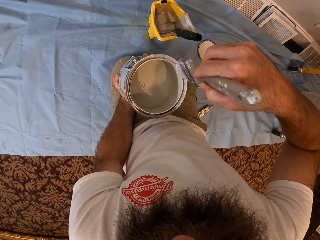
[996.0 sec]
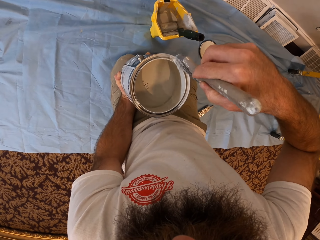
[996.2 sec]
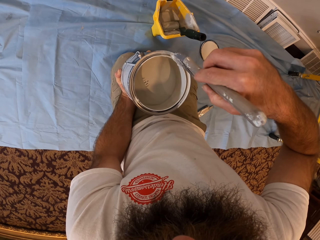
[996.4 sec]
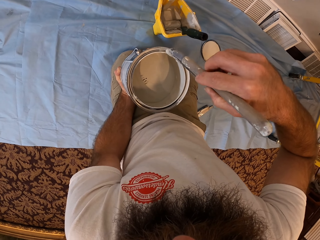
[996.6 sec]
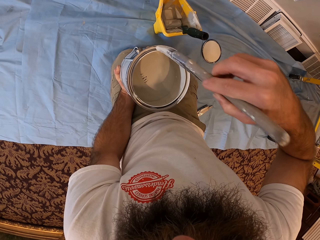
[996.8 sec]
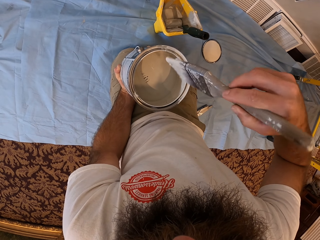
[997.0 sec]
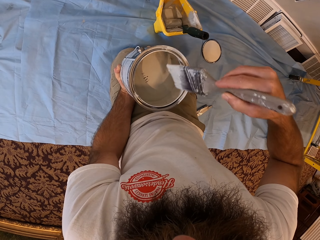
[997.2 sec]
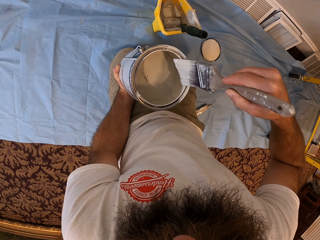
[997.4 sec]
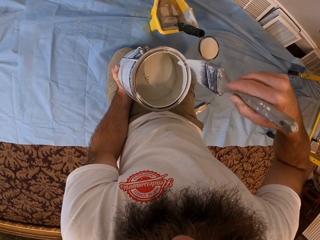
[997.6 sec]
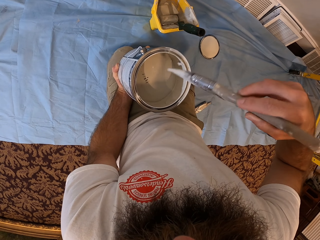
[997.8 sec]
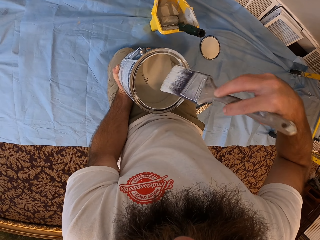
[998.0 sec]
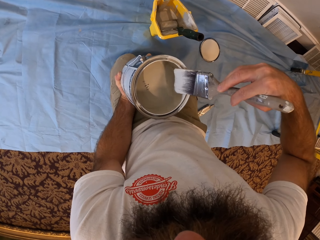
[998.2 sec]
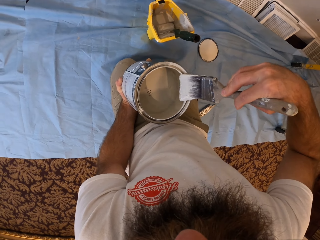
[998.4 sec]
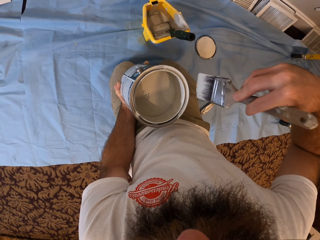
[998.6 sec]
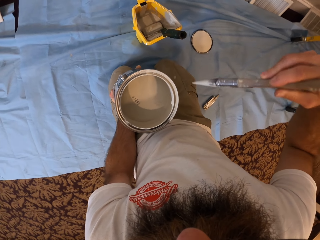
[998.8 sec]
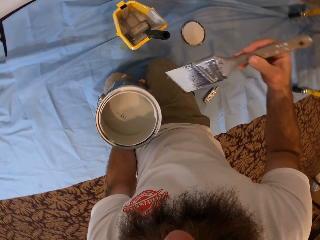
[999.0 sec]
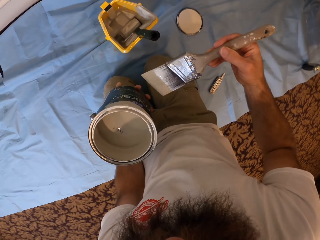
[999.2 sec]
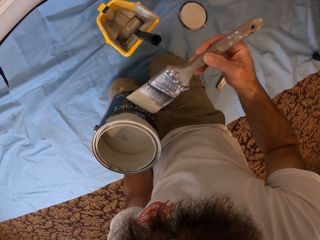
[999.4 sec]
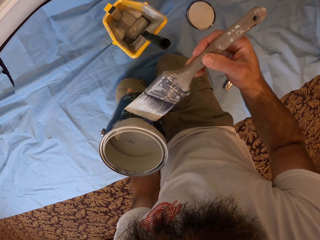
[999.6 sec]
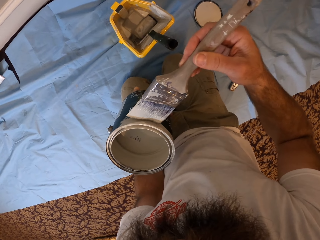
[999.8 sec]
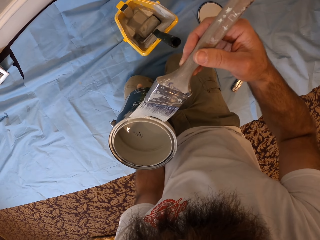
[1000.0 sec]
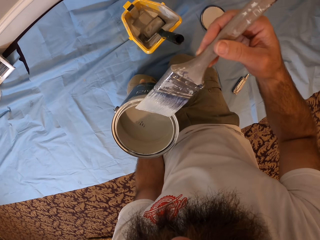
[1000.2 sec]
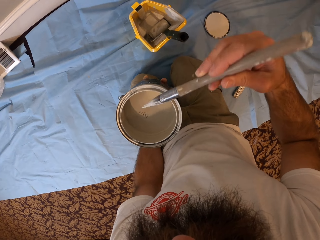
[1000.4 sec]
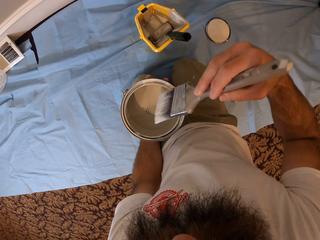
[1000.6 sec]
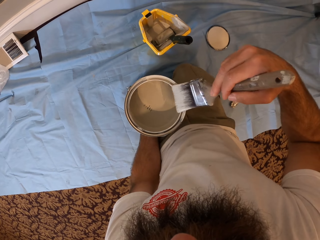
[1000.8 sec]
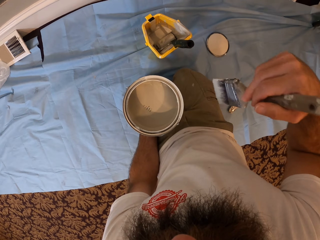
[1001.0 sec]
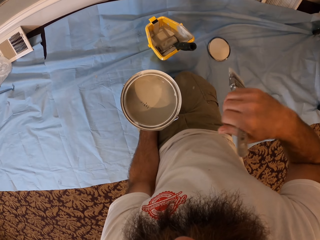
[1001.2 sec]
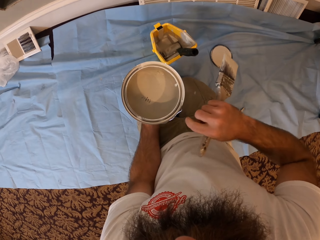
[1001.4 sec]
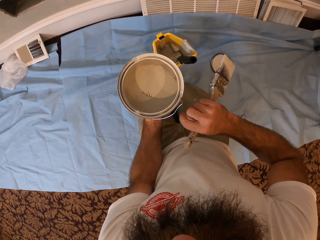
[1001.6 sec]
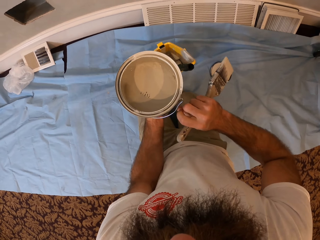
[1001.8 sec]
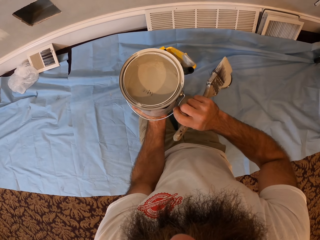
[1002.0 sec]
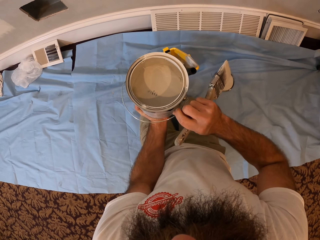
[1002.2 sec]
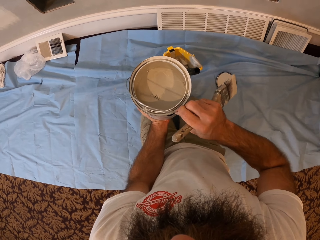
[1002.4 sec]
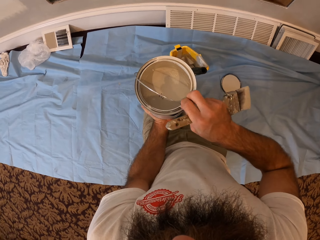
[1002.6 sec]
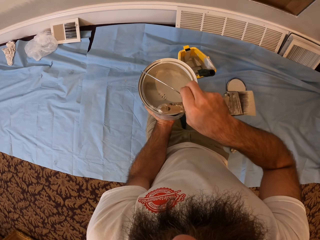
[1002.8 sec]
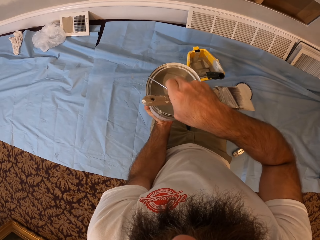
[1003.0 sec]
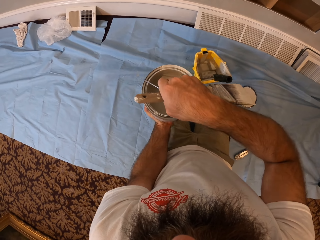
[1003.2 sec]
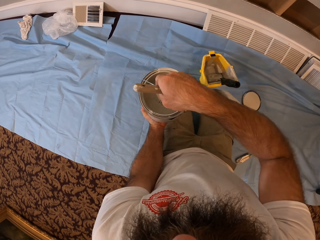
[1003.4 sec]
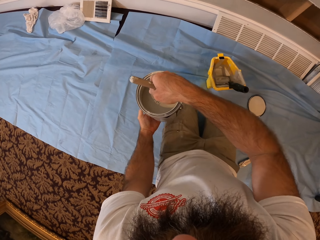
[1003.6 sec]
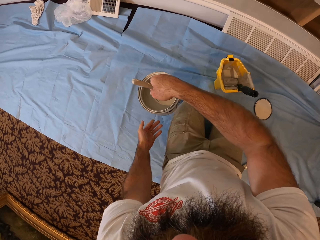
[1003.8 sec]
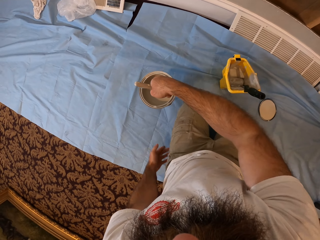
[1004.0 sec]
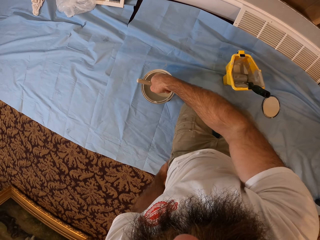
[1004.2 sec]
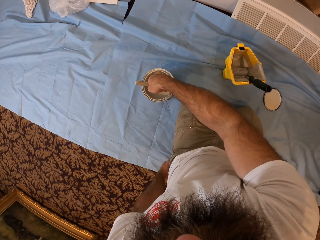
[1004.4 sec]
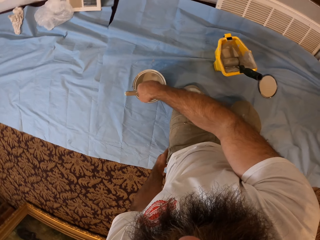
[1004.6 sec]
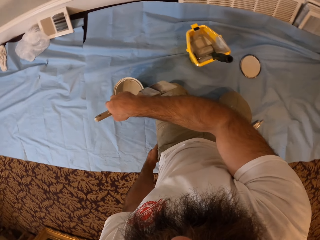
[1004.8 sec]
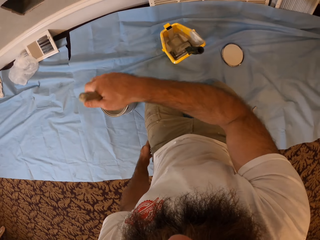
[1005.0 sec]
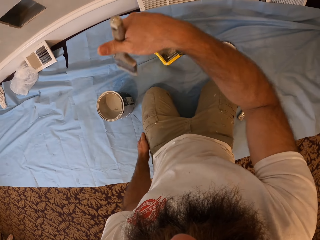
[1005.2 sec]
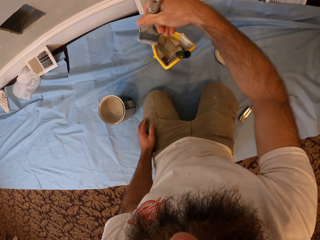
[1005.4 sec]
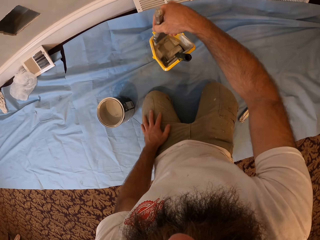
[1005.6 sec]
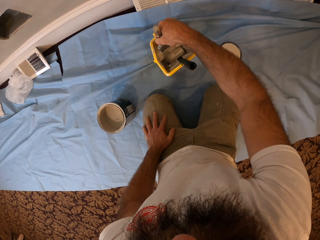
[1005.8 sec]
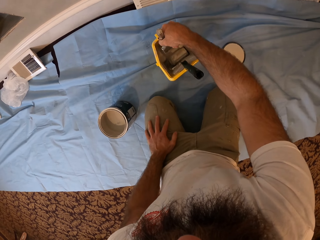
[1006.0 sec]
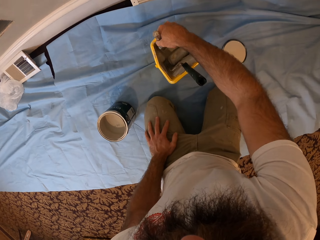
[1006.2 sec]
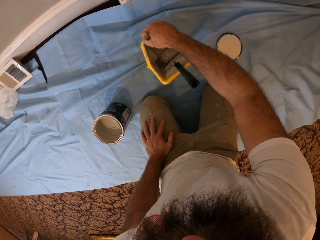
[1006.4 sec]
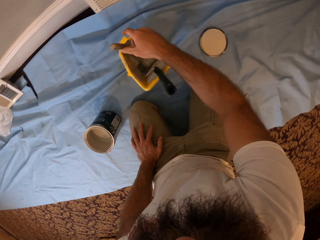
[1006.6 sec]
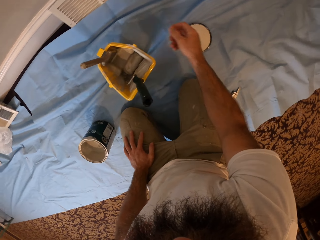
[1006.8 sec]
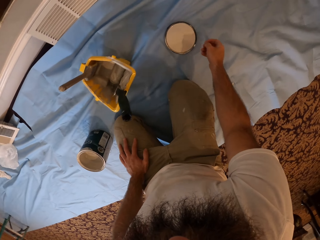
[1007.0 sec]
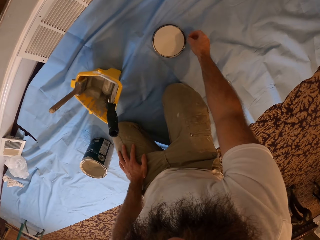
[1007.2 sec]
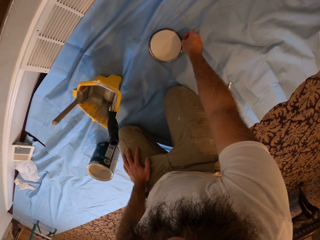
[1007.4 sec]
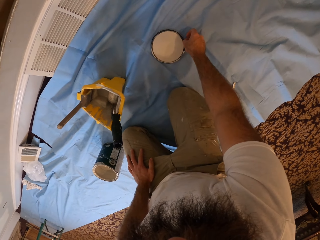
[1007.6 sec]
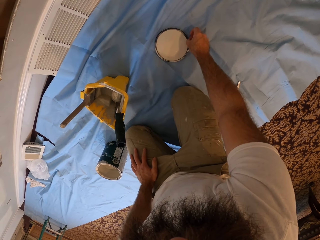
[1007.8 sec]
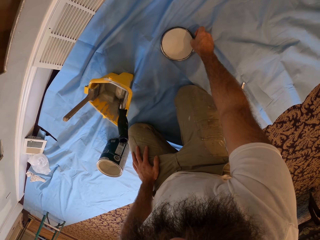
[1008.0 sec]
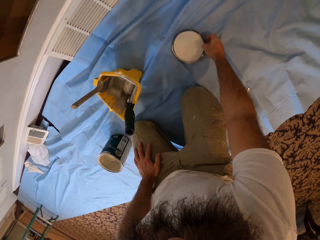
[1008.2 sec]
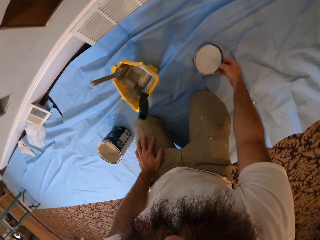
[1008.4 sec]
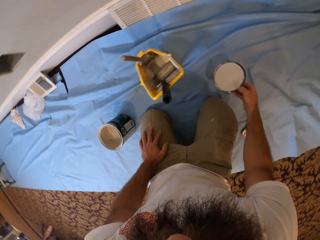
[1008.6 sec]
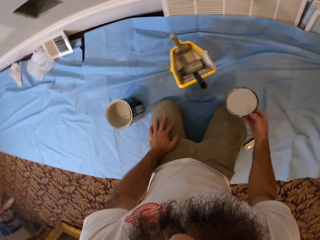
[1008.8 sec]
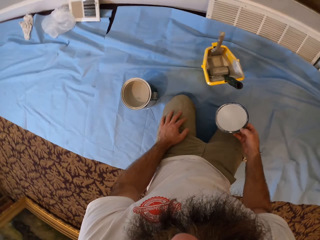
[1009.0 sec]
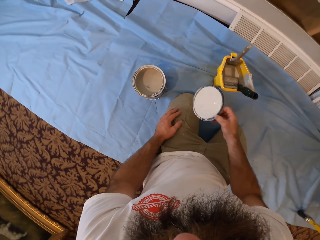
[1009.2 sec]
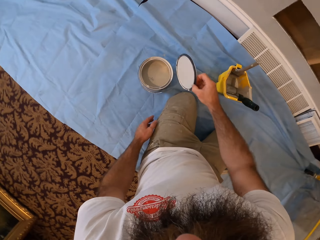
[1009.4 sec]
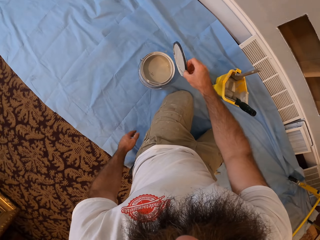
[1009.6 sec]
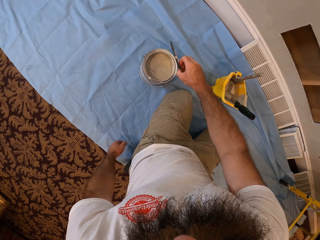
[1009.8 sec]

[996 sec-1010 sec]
The camera wearer wipes paint on the paint container. He holds the metallic paint can handle with his right hand. He drops the metallic paint can in his right hand on the plastic sheeting. He drops the brush in his right hand in the yellow paint bucket. He picks up the cover of the metallic paint can from the plastic sheeting using his right hand.

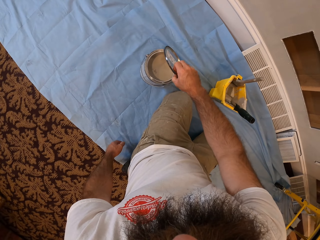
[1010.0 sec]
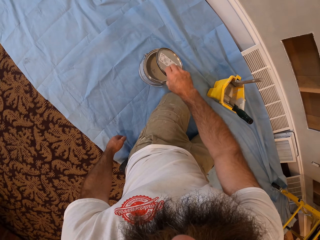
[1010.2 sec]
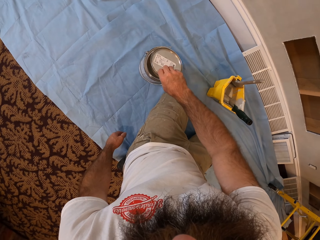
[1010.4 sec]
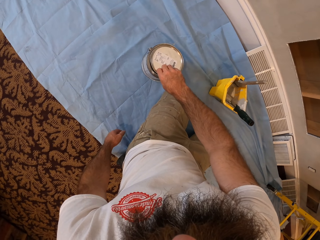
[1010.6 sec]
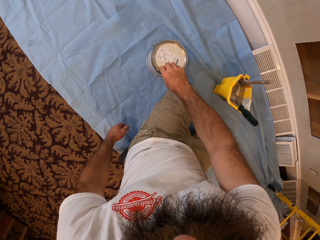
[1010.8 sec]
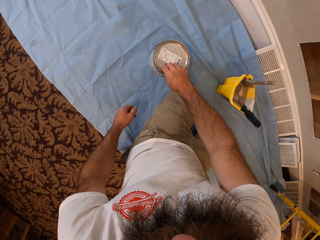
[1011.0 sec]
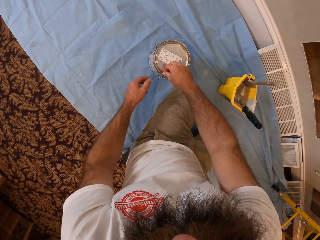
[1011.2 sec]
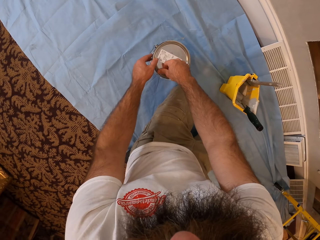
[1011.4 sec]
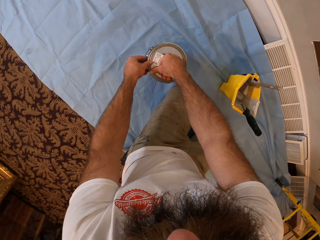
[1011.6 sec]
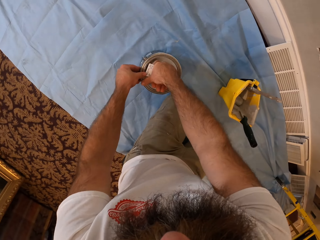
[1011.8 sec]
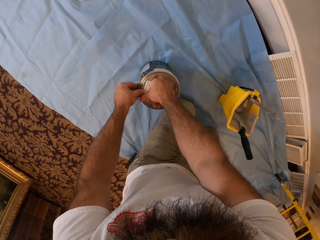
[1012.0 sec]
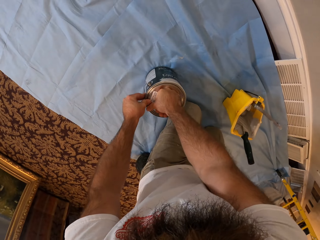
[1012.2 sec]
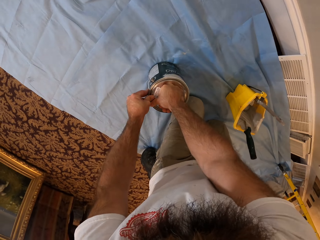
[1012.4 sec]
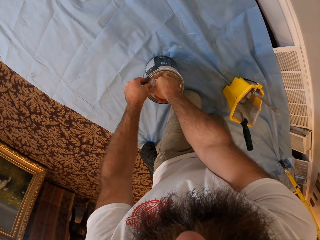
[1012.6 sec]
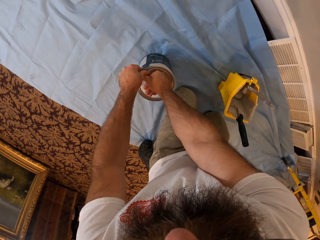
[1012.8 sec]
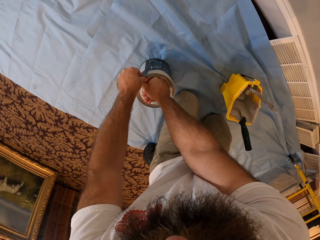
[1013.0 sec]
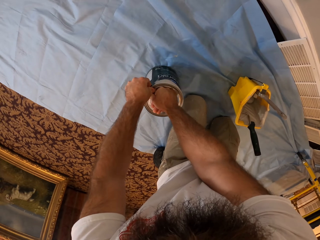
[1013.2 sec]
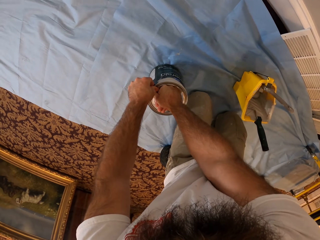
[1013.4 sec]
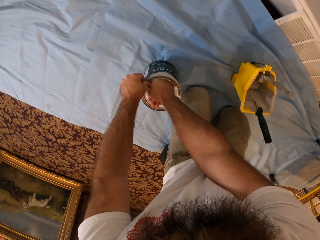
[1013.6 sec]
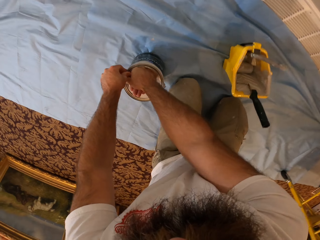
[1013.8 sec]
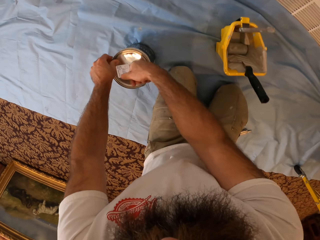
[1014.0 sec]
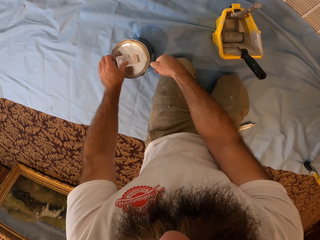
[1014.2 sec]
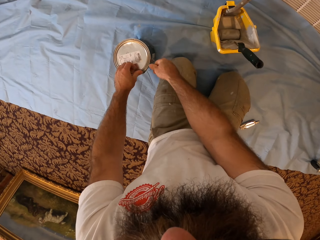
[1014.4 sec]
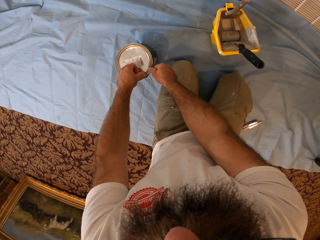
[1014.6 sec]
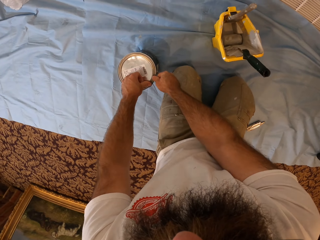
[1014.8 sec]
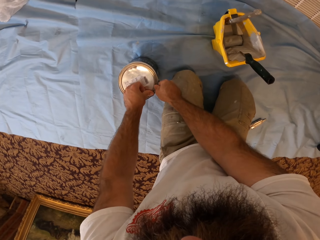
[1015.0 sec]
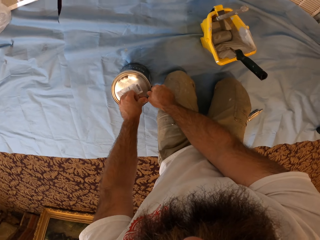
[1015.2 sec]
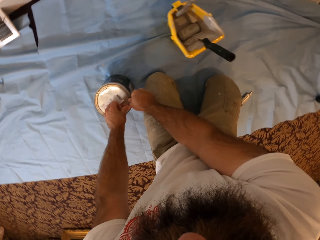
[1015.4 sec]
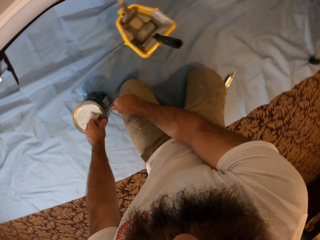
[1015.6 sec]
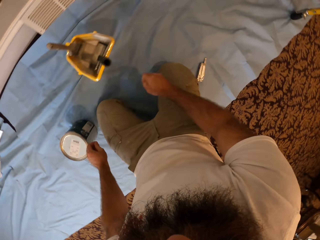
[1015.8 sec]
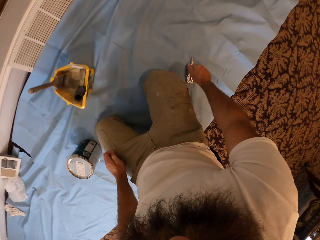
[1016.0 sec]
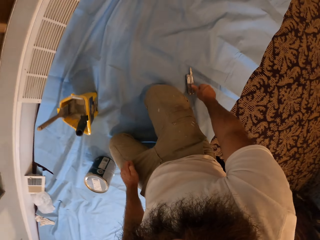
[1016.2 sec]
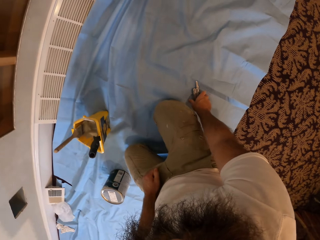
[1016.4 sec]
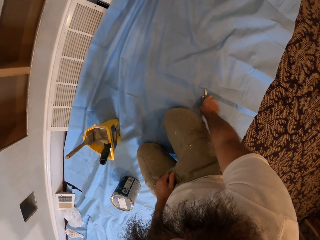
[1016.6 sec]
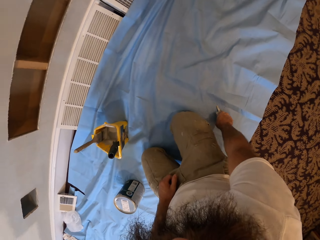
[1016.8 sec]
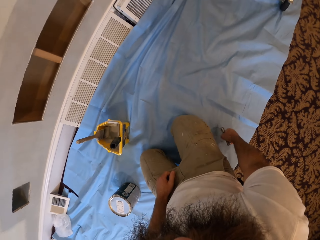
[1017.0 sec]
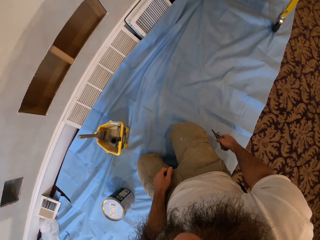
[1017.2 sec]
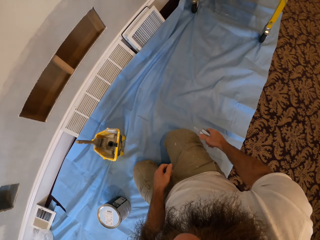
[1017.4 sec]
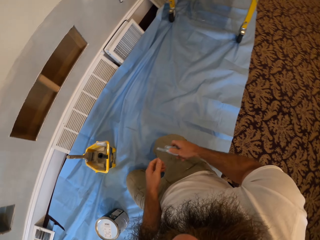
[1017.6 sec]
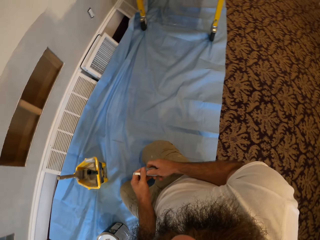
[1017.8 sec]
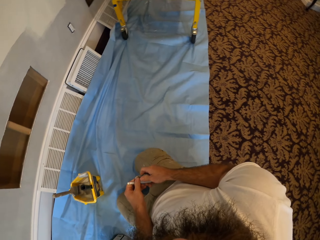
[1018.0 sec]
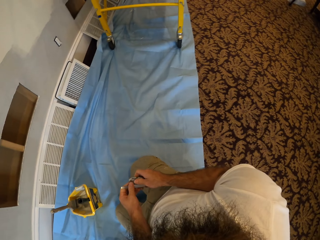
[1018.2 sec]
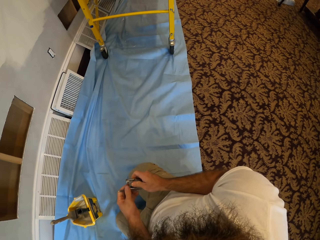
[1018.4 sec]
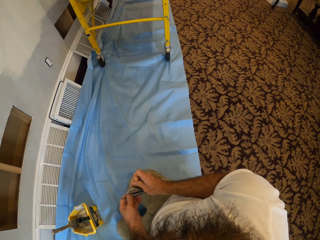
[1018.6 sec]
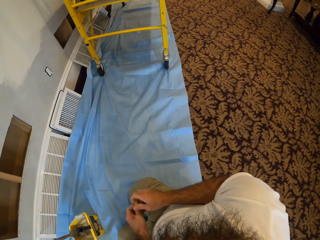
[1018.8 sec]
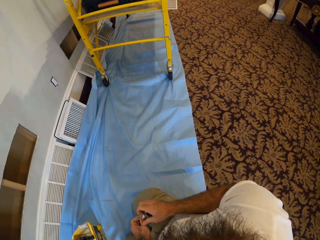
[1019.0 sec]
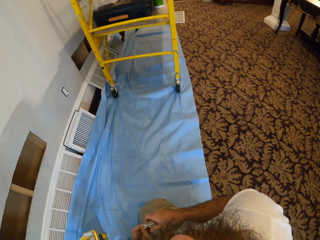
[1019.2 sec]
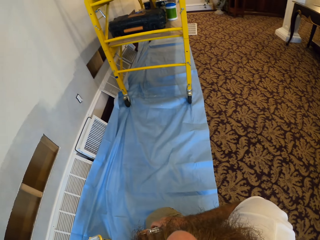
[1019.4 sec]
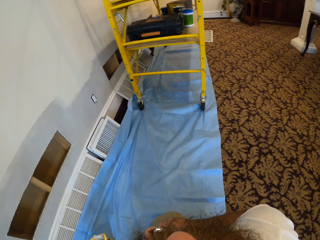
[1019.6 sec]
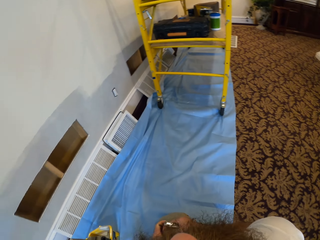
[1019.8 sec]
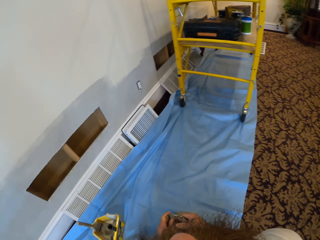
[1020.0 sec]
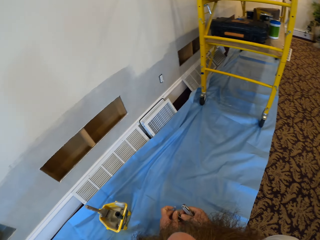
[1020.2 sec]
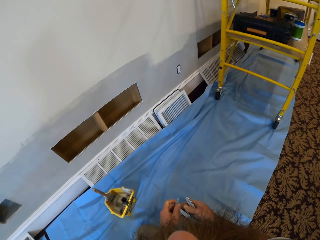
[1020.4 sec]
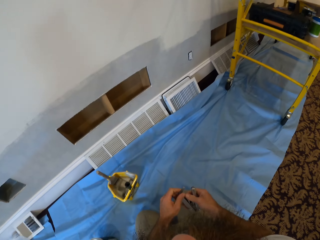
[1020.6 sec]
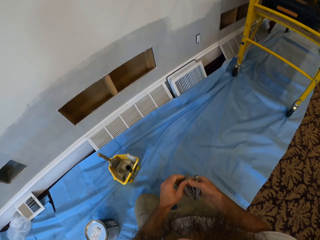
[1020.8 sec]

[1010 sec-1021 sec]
The camera wearer covers the metallic paint can with the cover or lid using both hands. He presses the lid. He picks up the can opener or pen knife from the ground with his right hand. He arranges the metallic can with both hands. He adjusts the penknife.
